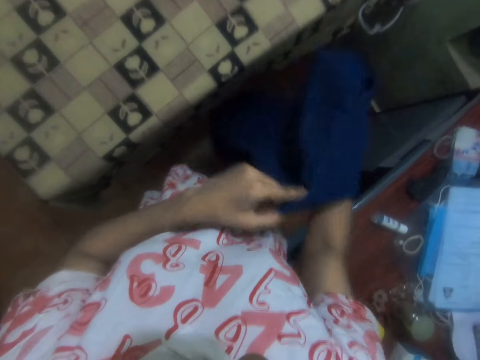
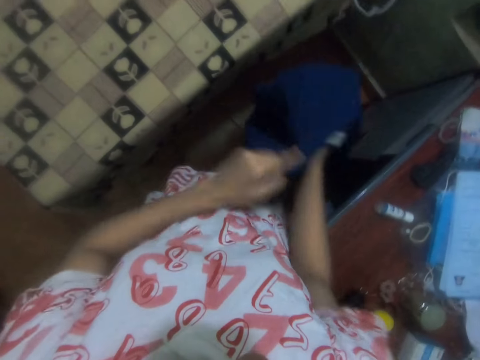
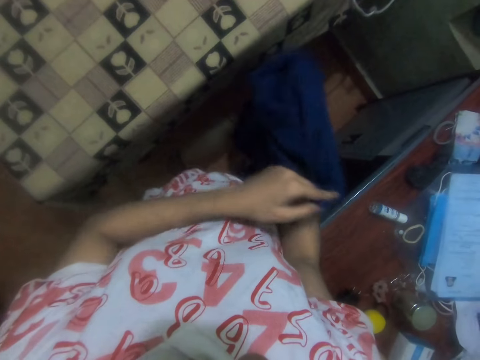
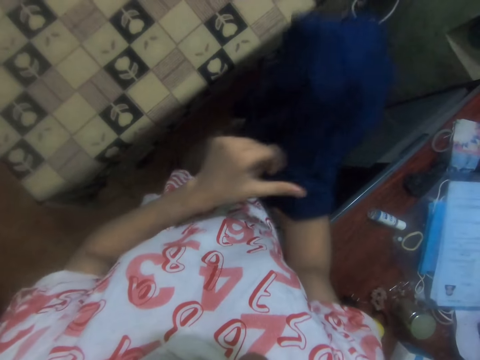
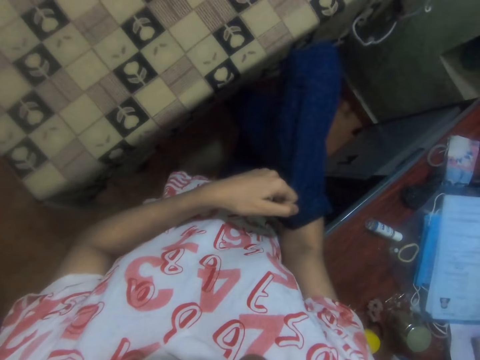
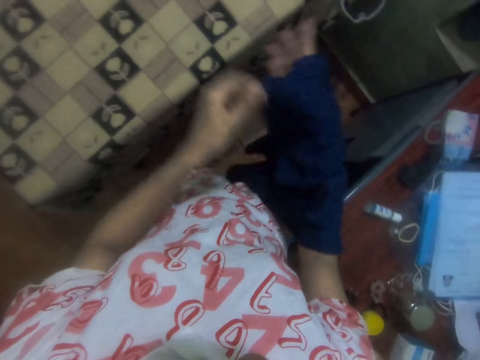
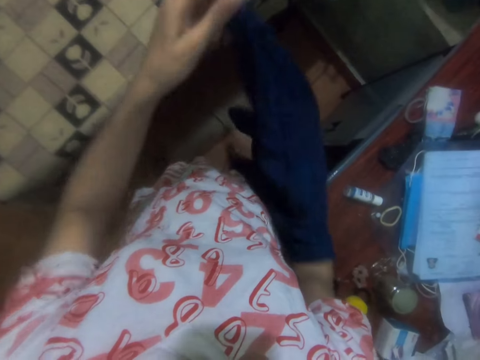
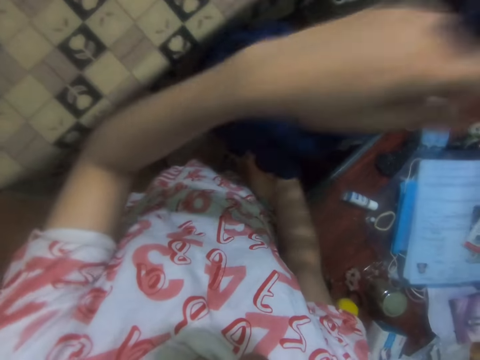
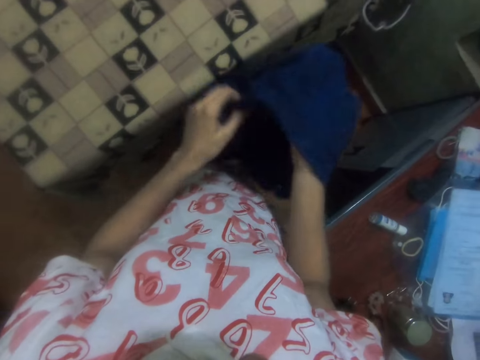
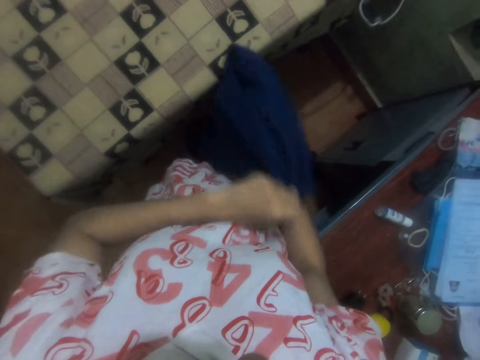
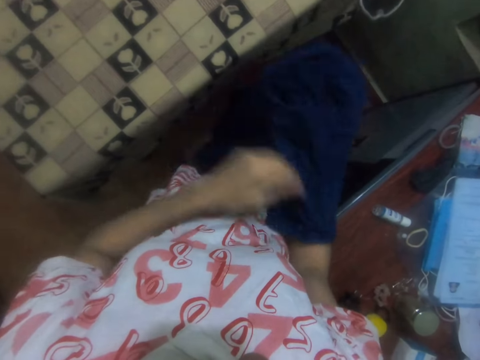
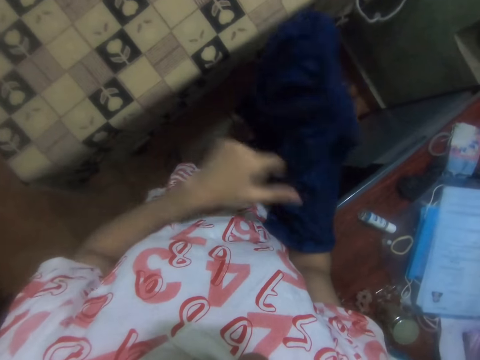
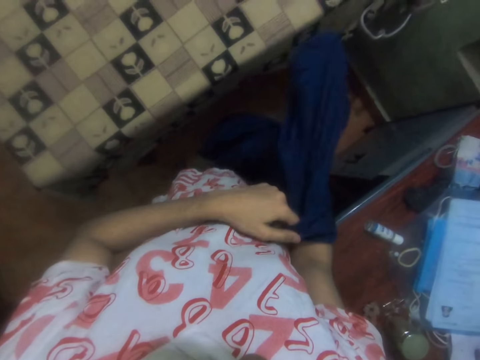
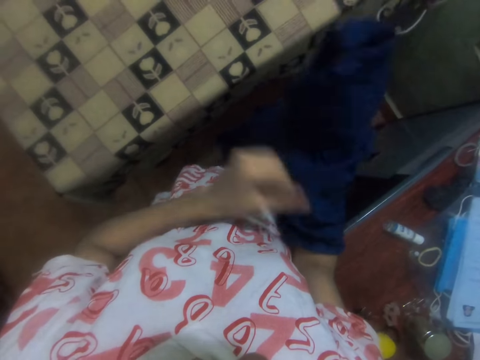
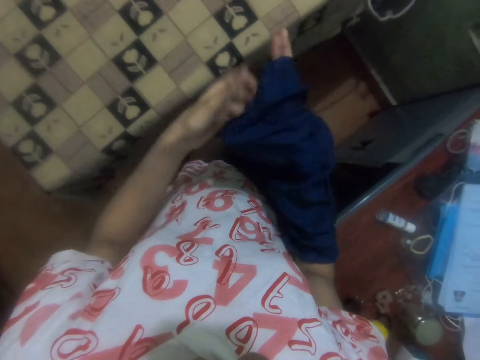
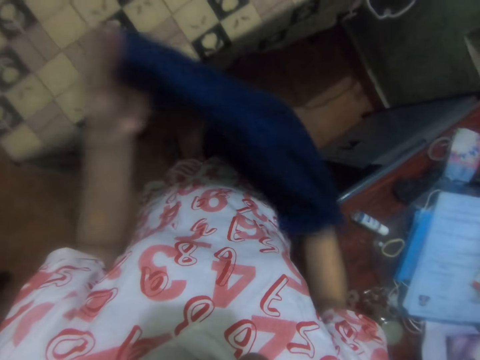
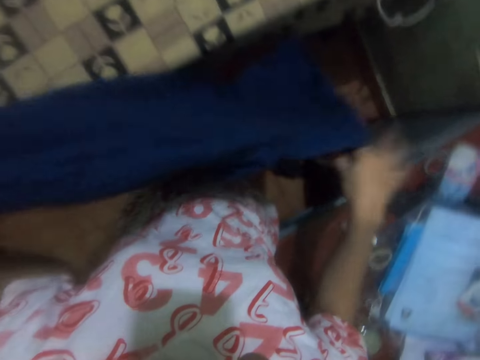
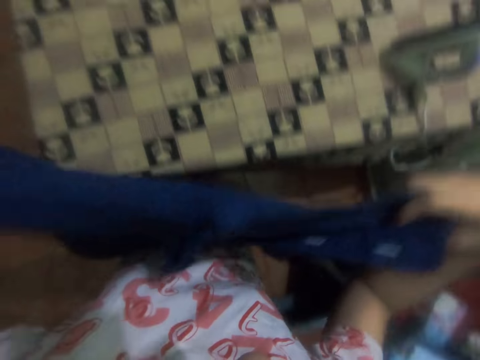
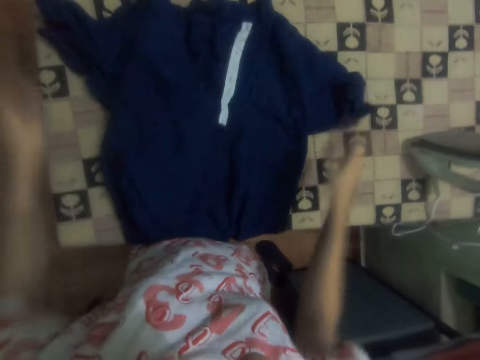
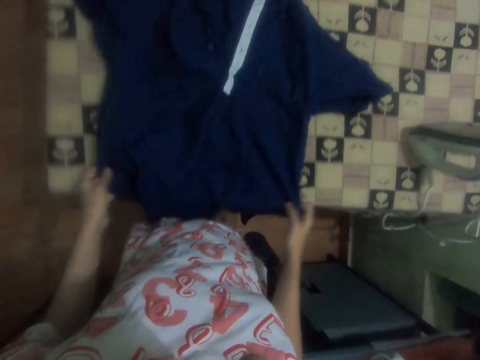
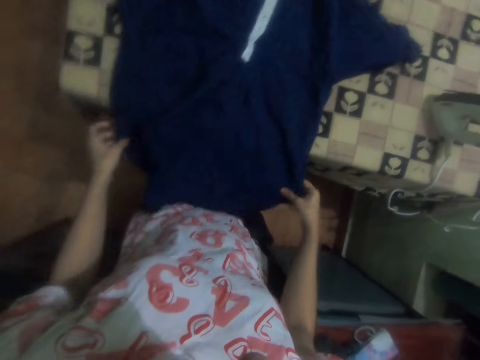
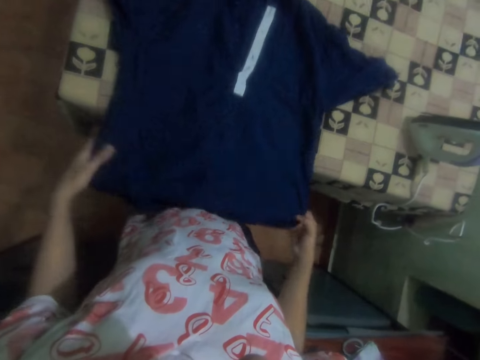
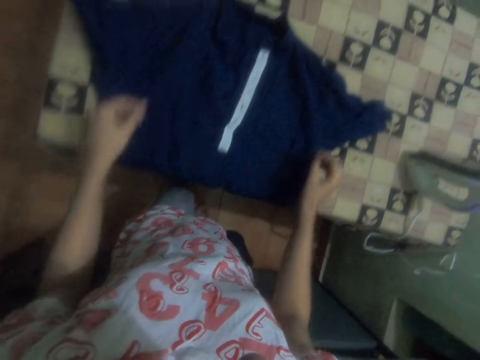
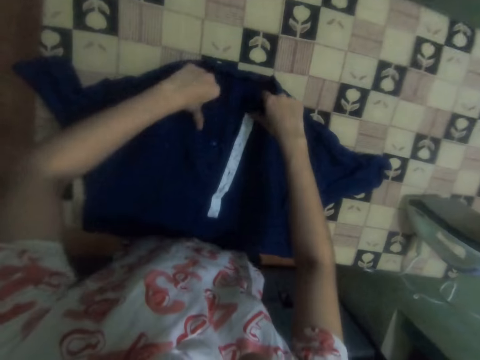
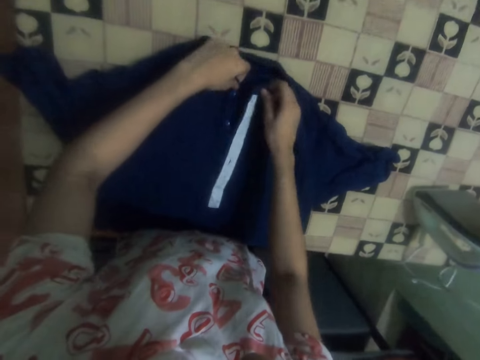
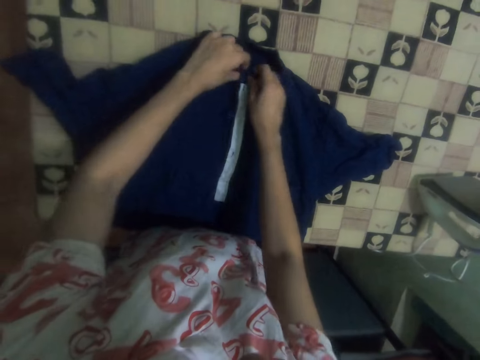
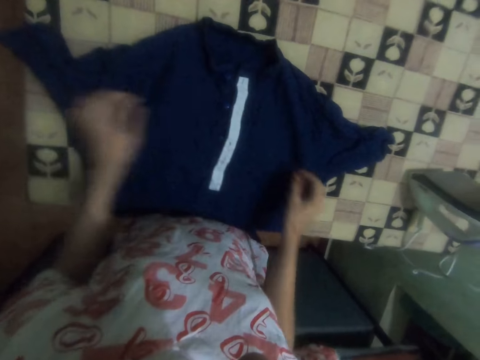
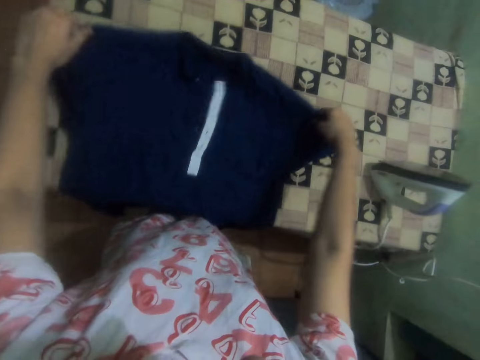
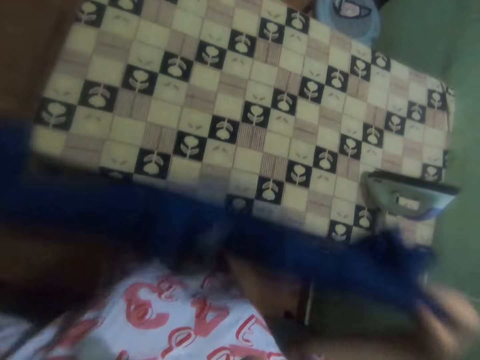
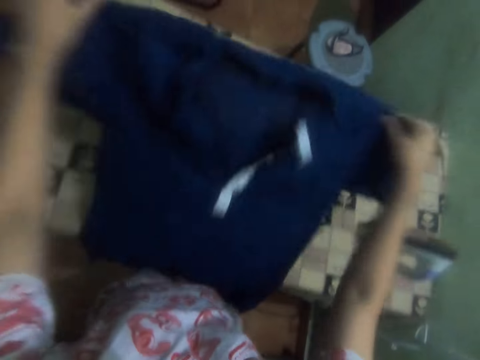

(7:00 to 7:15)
The camera wearer puts the t-shirt on the table.

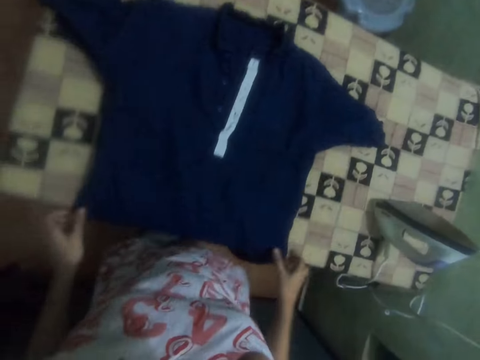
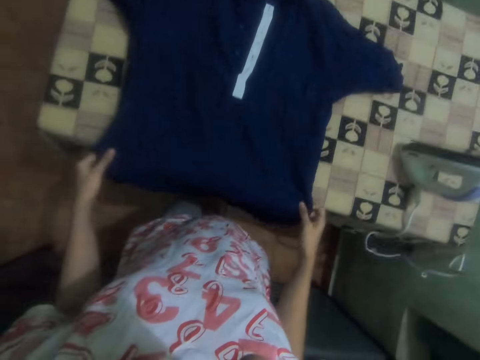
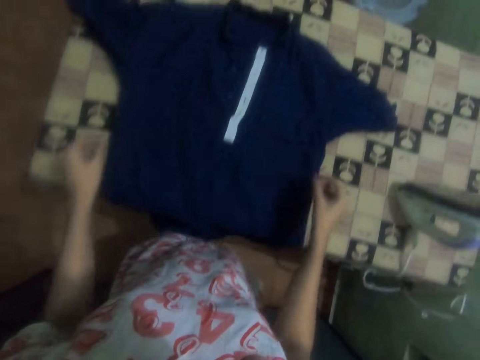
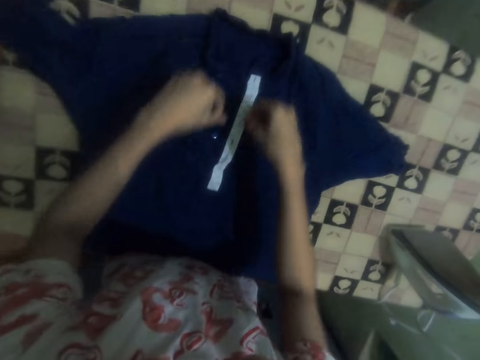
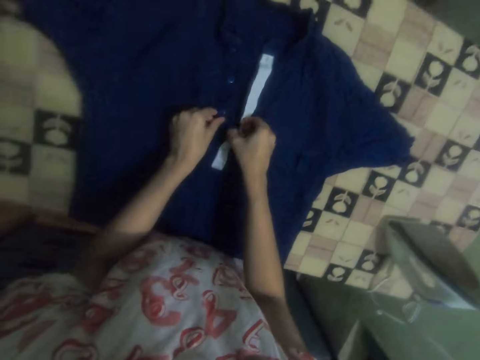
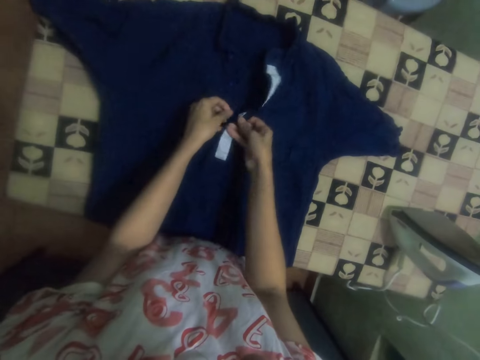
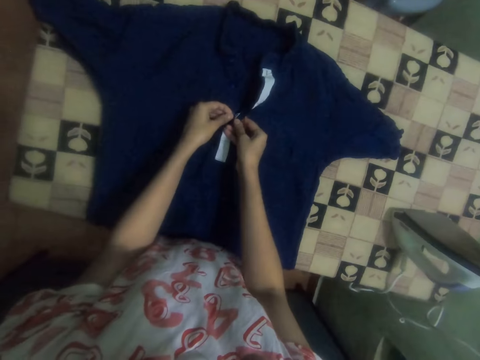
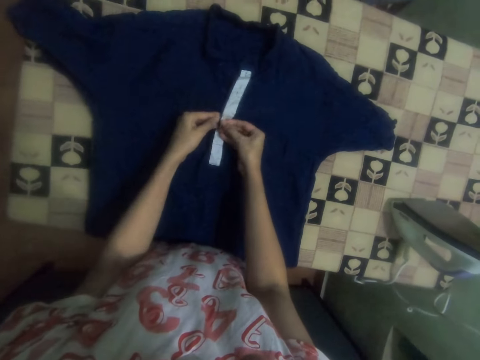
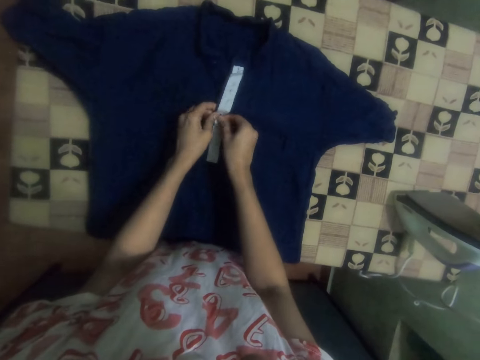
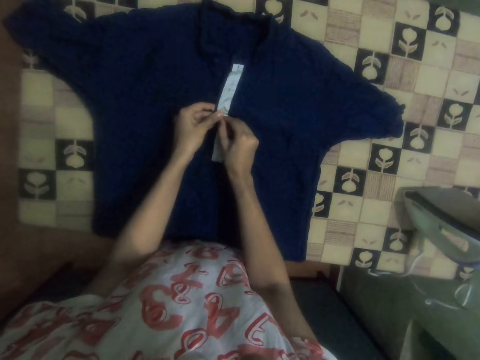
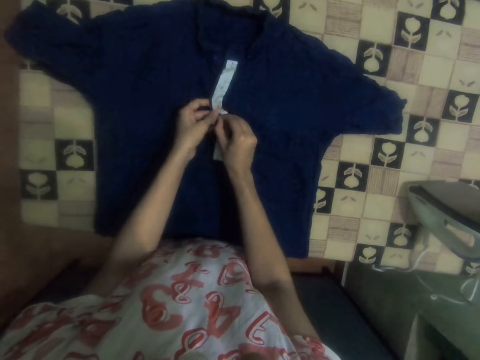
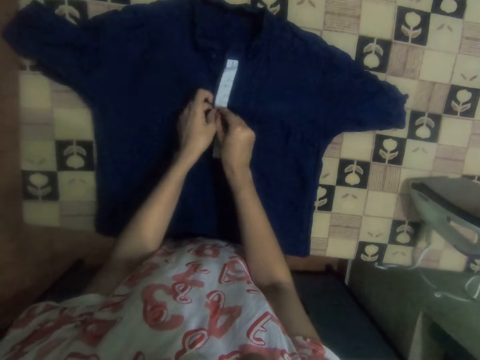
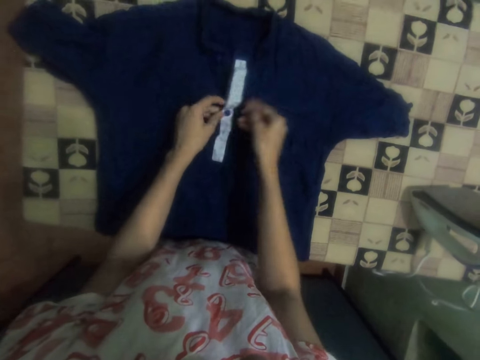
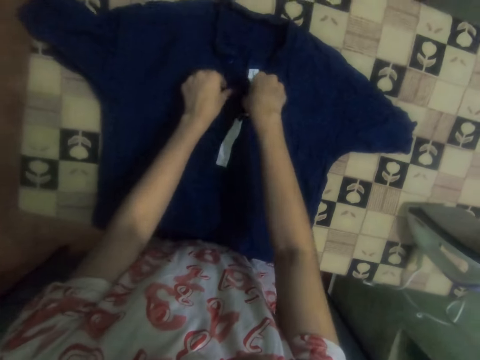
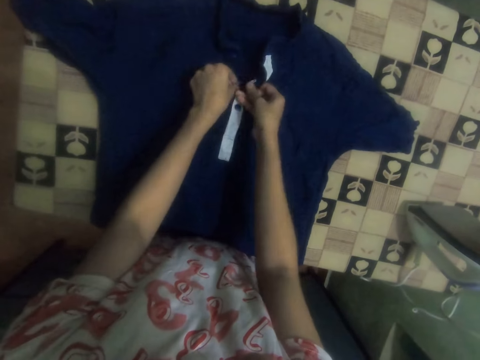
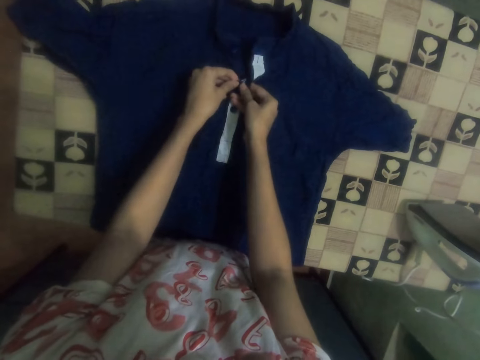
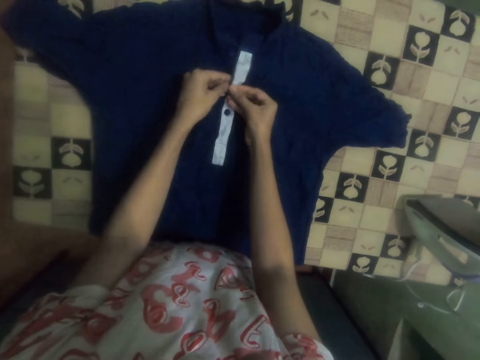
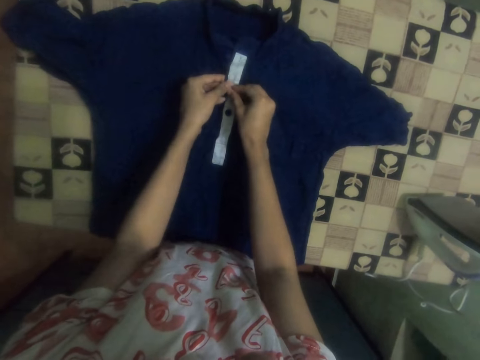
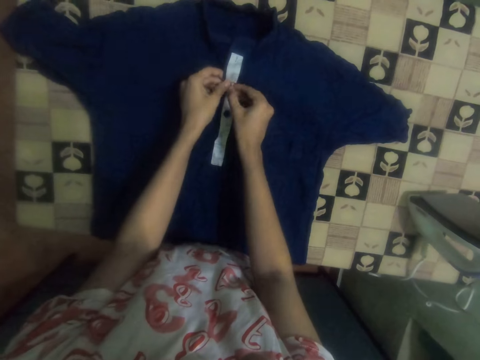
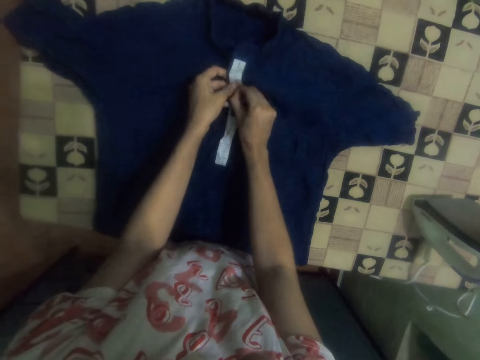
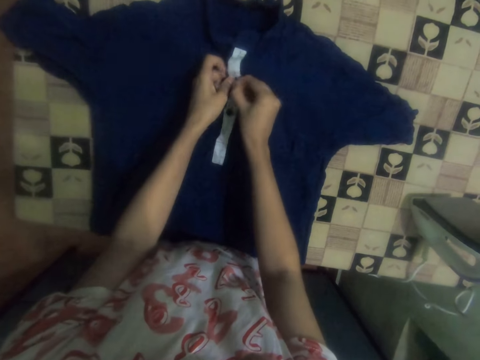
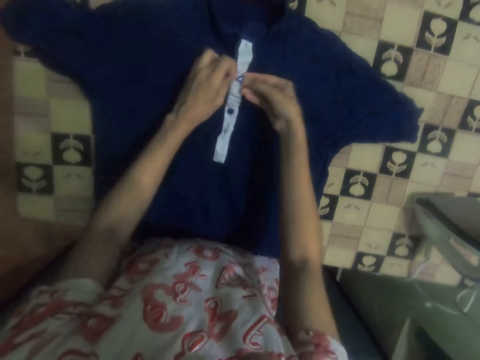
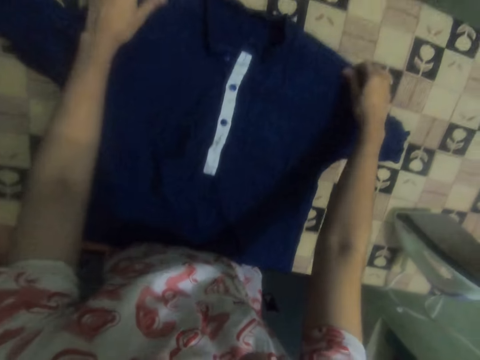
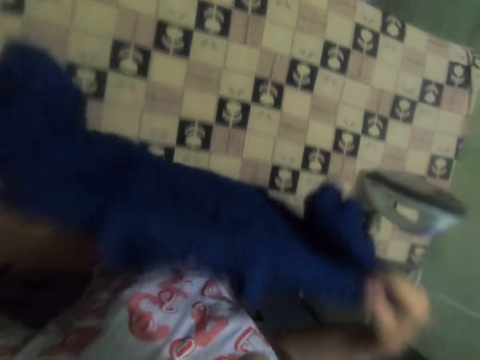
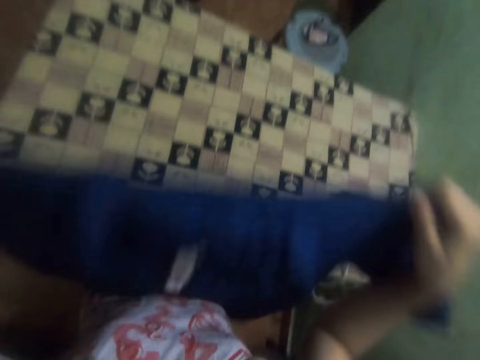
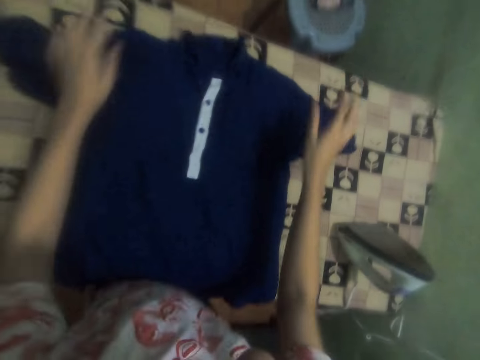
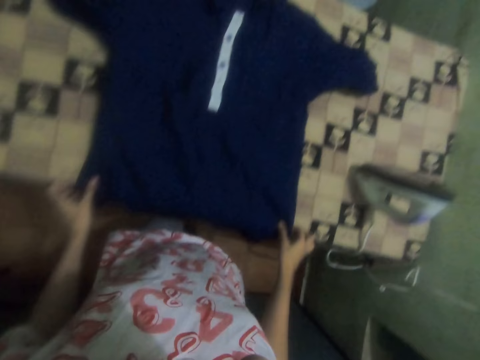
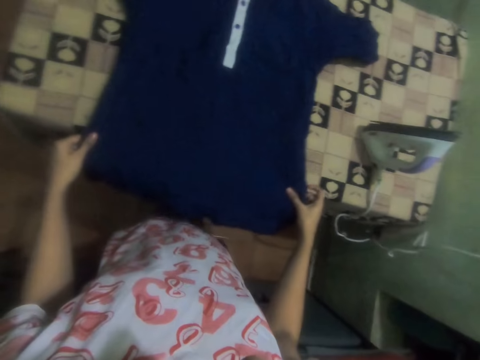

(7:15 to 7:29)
The camera wearer buttons the shirt on the table.
